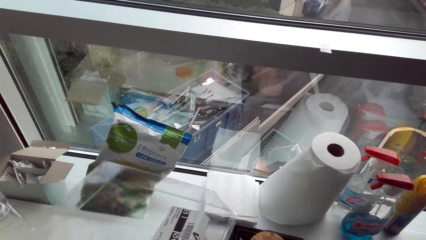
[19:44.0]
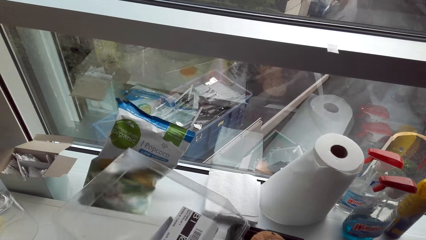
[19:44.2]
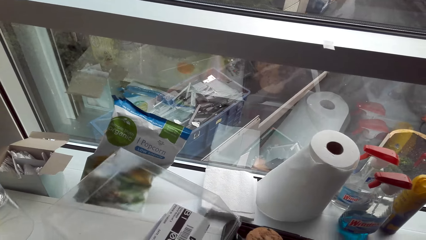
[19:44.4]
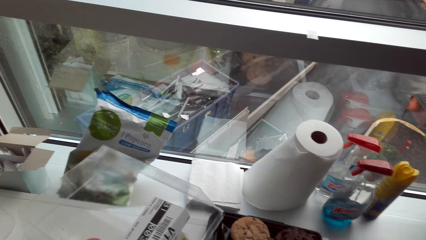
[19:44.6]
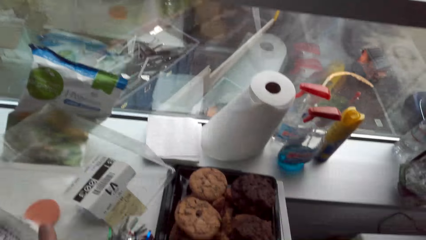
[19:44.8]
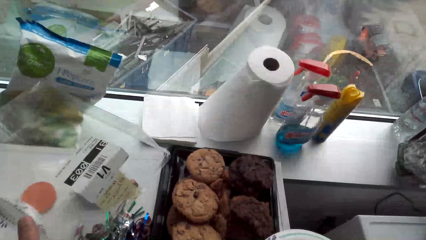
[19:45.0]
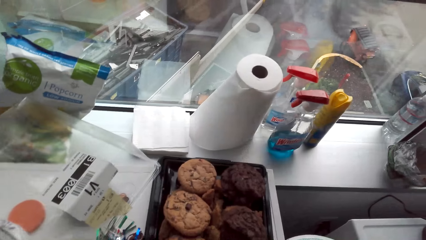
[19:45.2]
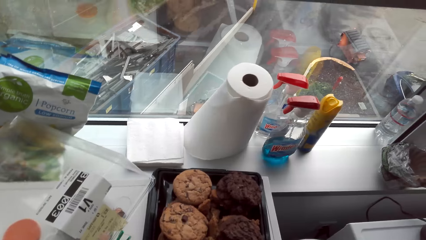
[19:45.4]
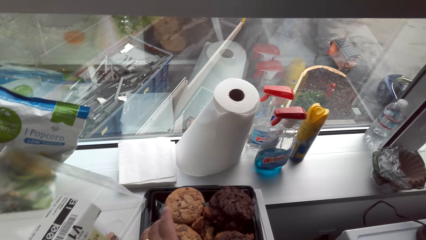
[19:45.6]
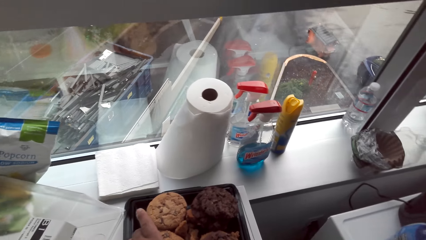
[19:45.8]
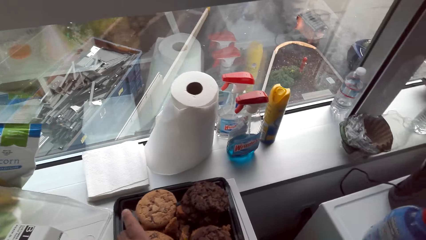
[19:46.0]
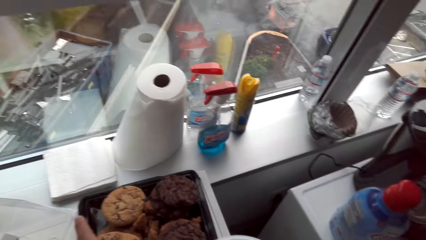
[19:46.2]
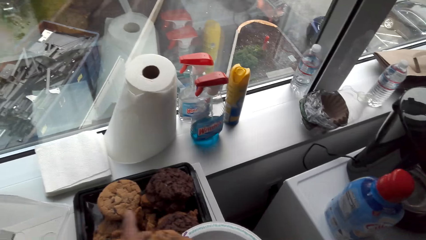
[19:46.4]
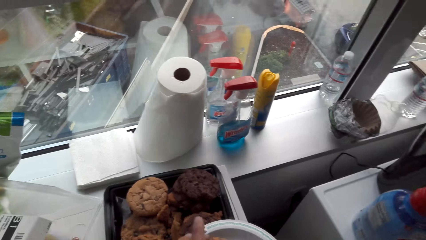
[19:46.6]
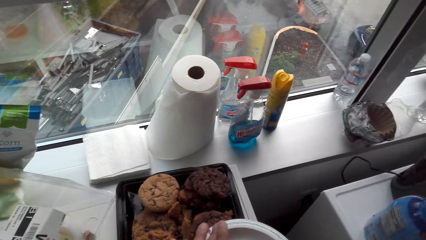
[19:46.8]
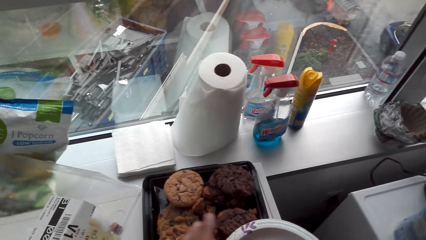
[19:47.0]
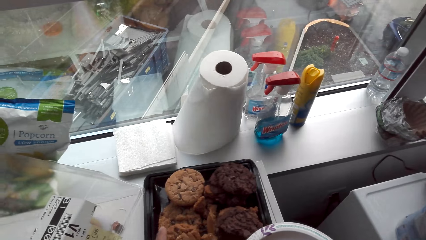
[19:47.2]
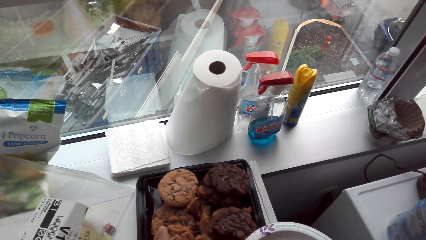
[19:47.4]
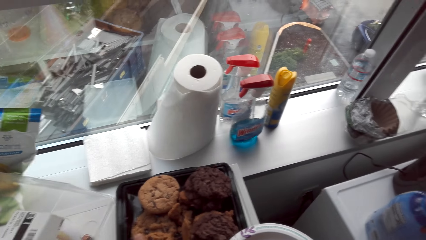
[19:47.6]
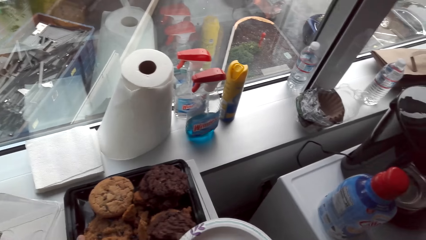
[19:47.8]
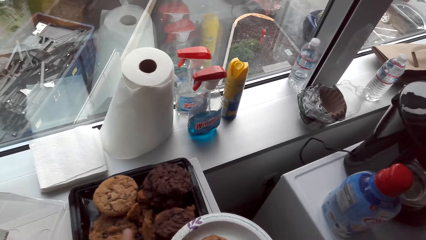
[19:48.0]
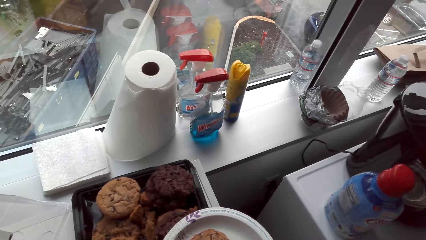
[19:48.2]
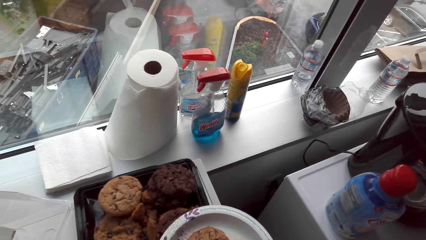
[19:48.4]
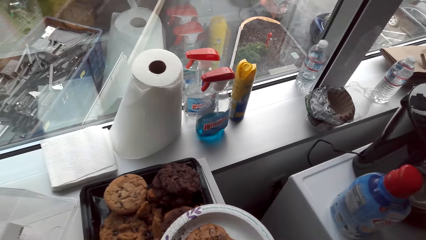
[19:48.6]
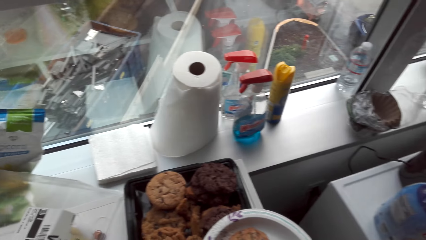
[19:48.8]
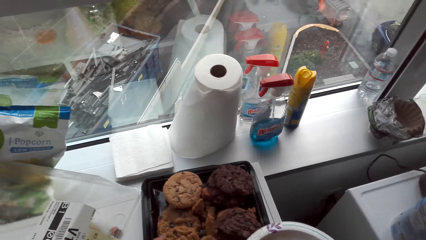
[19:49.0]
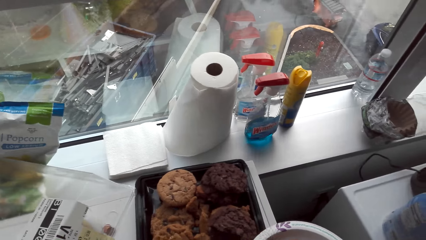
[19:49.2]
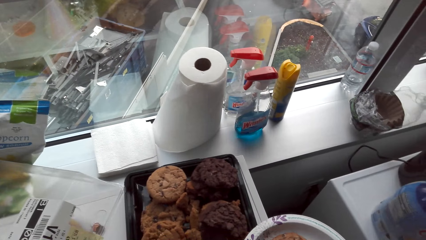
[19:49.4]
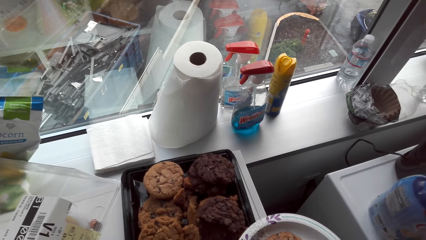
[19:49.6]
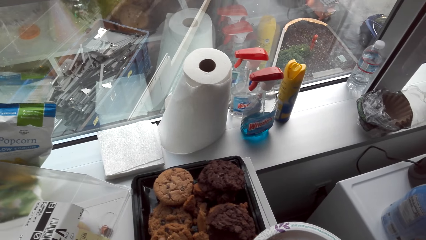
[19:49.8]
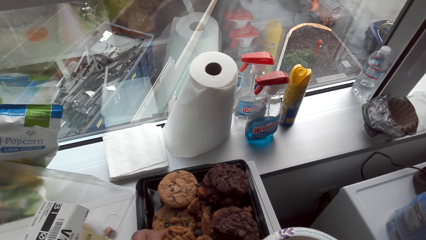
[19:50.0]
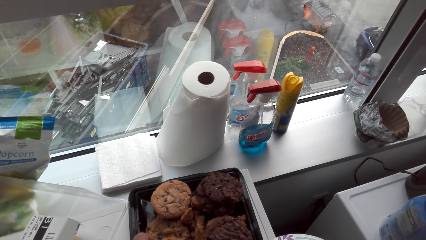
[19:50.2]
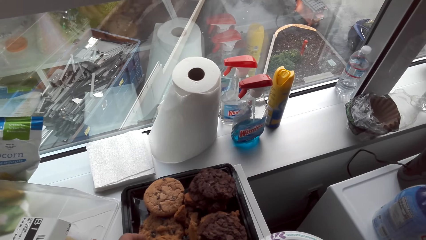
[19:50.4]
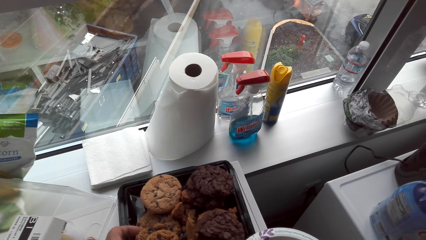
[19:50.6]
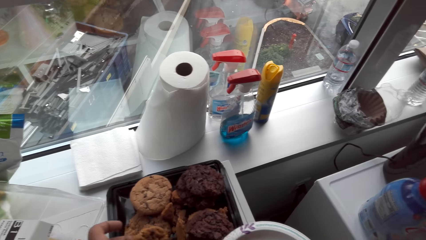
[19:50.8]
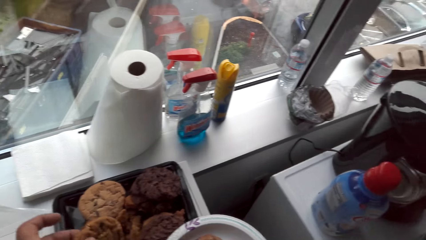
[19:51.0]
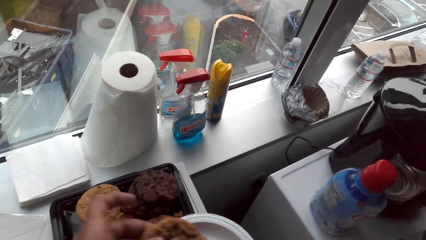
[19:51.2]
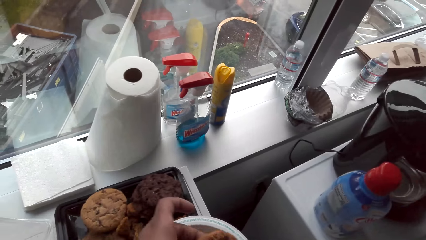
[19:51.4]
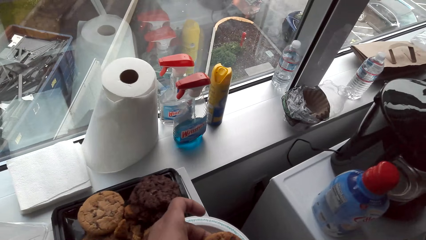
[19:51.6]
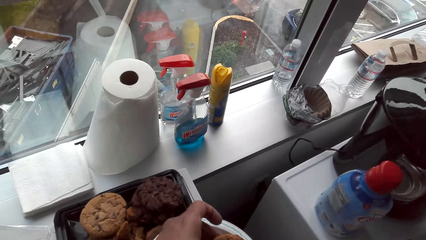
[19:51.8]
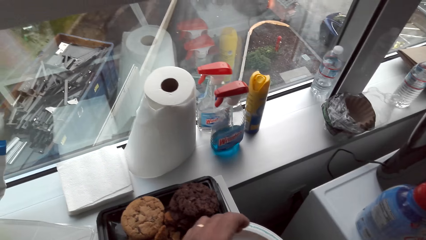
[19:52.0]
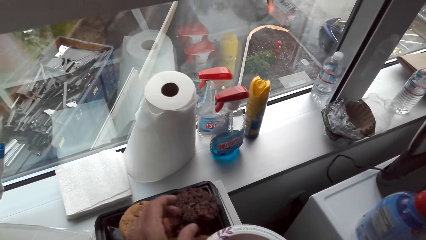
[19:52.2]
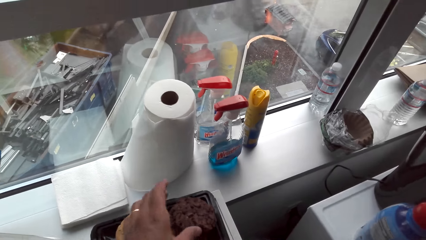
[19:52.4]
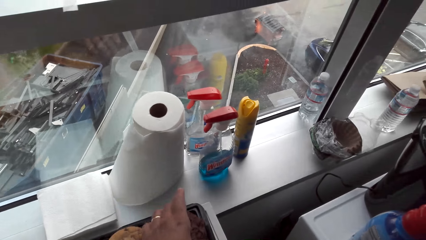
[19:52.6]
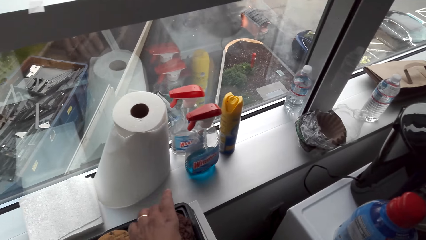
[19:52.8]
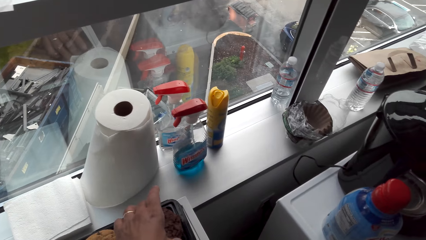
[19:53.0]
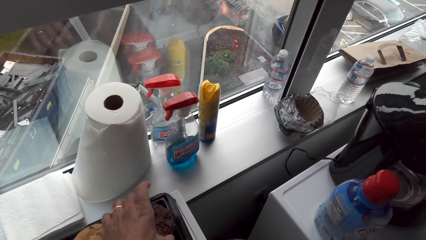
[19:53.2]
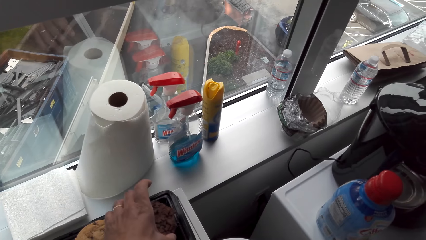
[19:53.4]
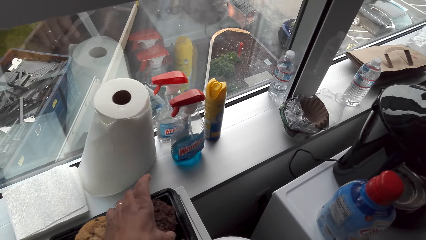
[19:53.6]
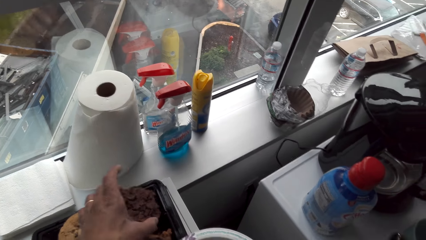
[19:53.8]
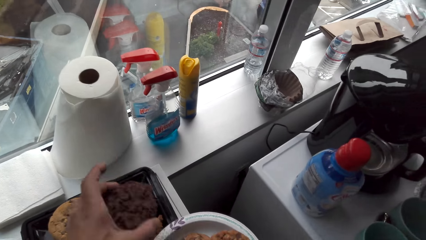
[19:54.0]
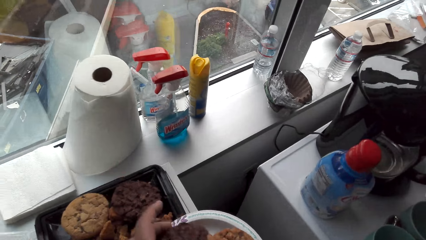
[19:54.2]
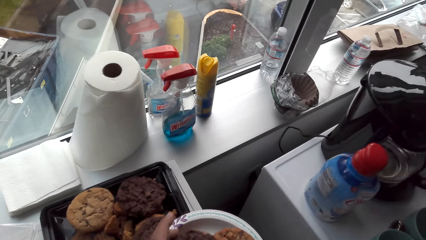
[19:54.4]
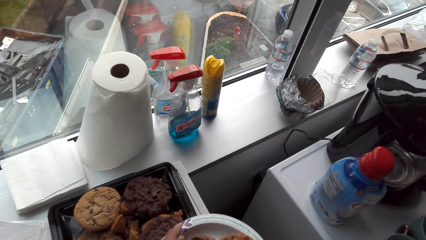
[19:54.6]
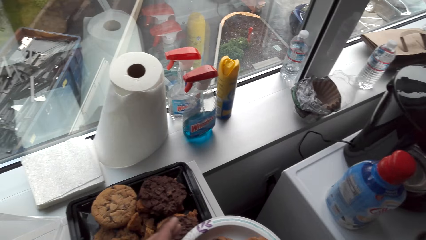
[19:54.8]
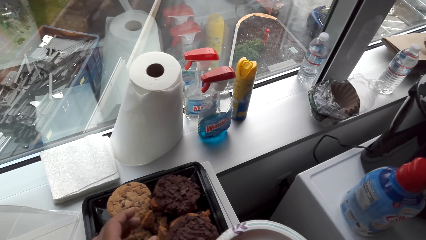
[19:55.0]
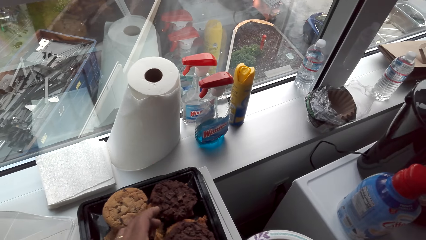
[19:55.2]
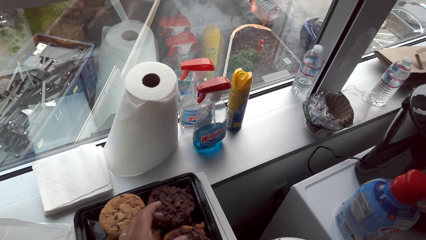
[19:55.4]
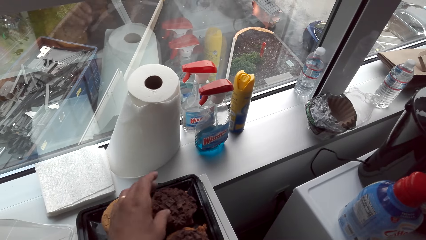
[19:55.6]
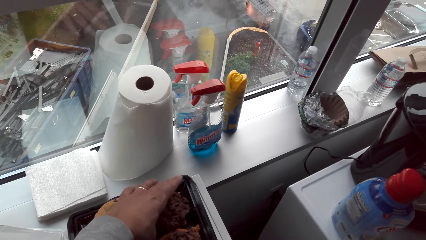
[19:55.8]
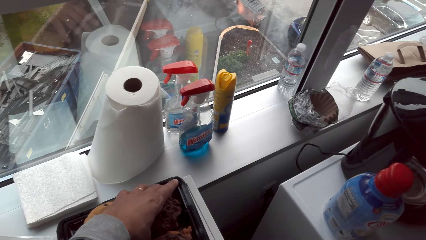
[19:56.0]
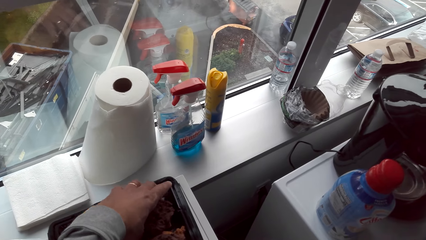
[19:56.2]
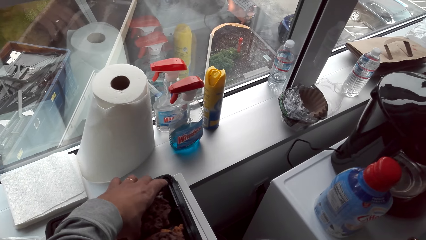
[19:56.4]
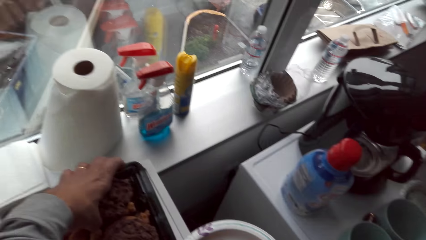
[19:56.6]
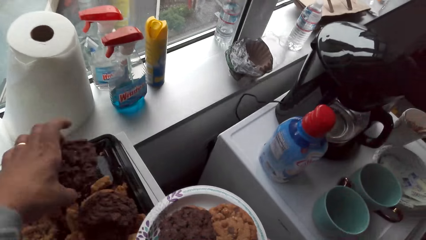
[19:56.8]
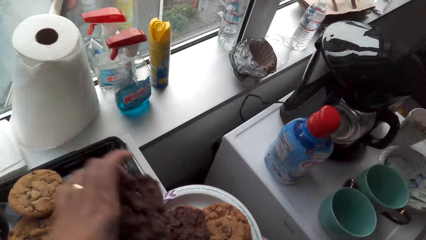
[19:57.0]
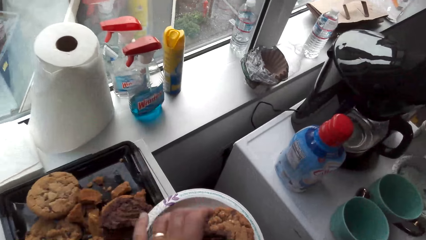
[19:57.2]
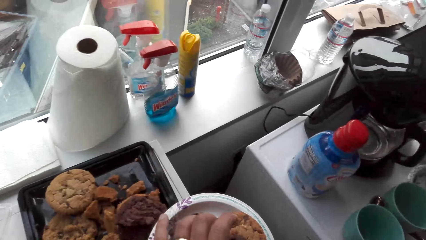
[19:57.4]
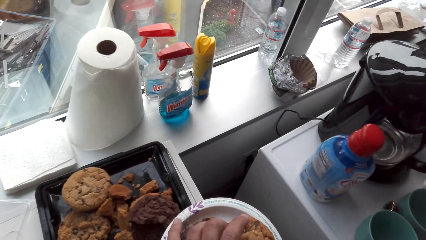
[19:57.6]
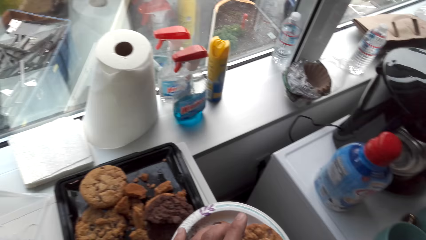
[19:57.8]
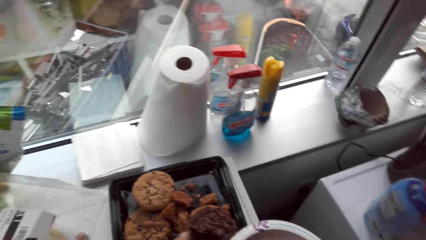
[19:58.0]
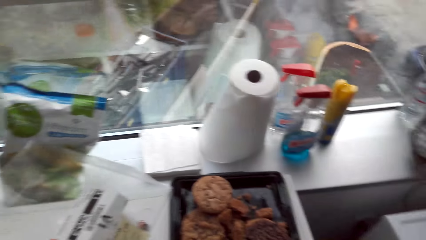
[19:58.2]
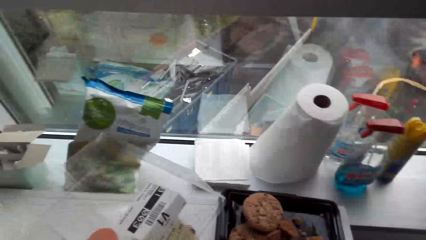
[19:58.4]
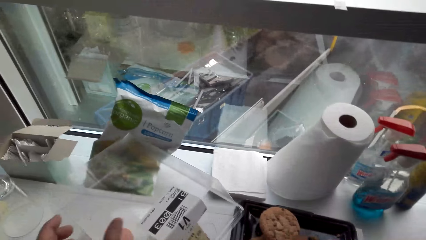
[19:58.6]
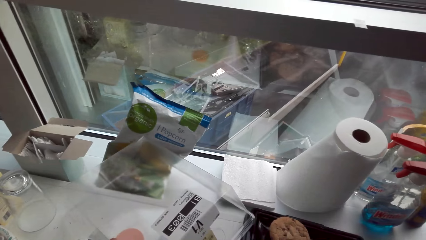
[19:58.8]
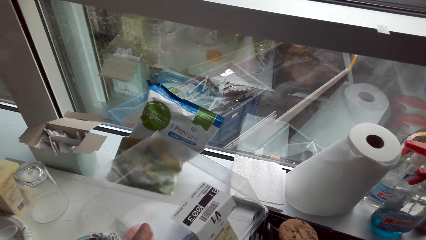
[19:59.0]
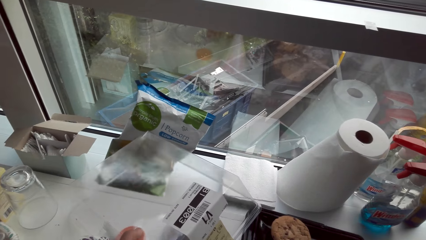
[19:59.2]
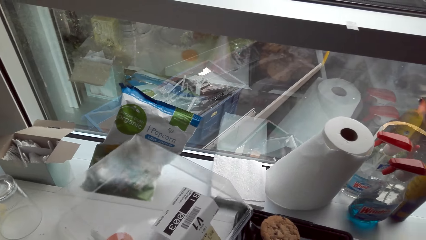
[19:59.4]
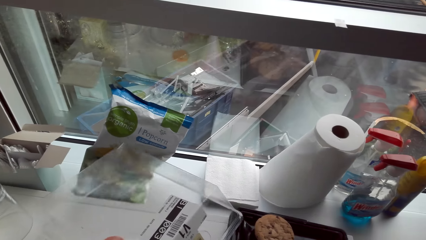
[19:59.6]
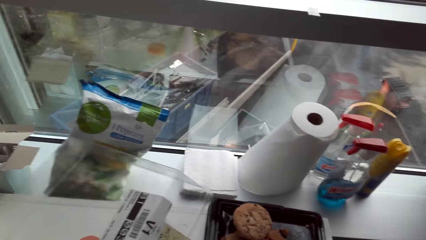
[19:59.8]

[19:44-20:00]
The camera wearer puts the lid aside. They open the cookie container. They pick up a cookie and put the cookie in the plate. They pick up another cookie and put the cookie in the plate. They pick up another cookie and put the cookie in the plate. They pick up another cookie and put the cookie in the plate. They pick up the lid.
